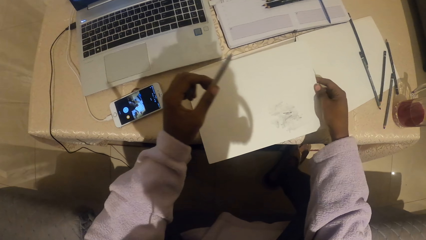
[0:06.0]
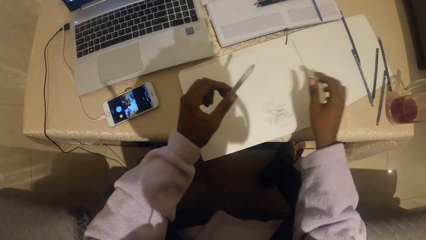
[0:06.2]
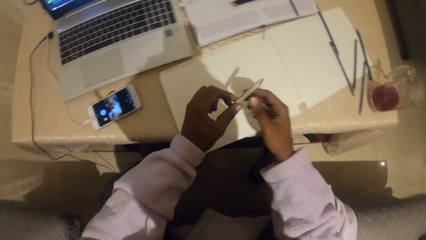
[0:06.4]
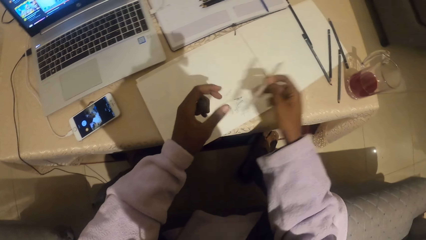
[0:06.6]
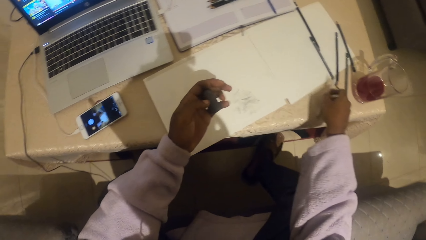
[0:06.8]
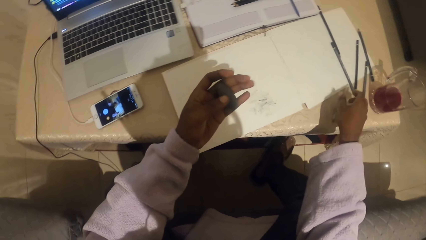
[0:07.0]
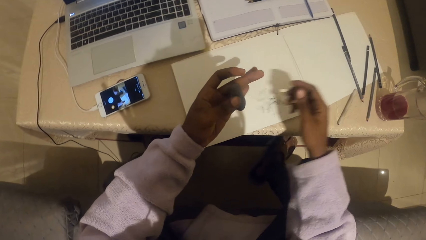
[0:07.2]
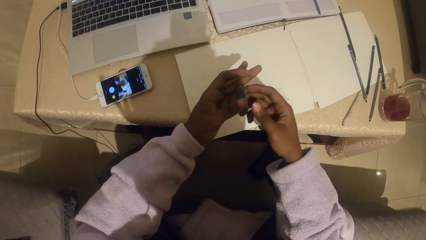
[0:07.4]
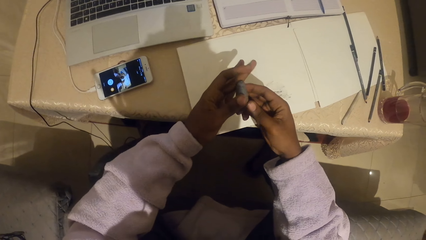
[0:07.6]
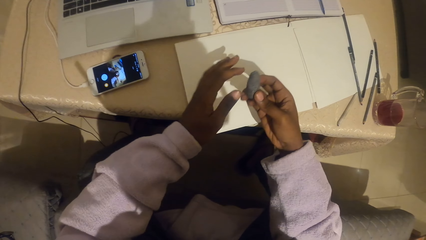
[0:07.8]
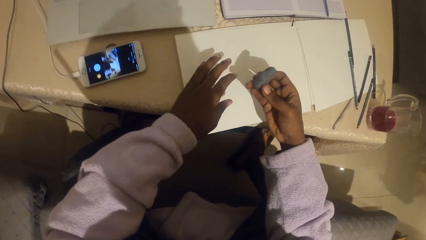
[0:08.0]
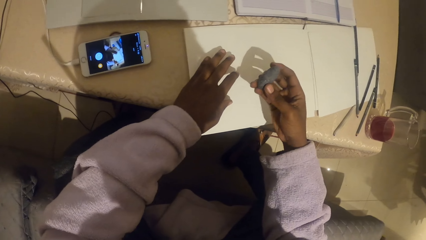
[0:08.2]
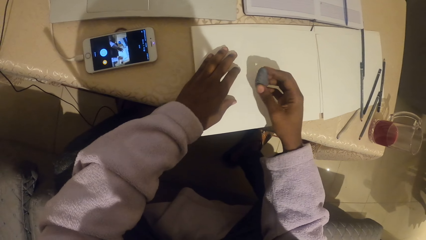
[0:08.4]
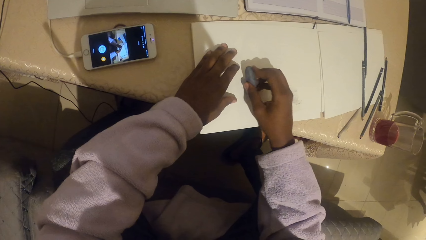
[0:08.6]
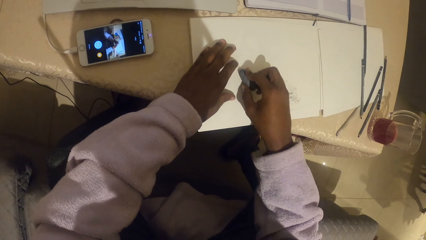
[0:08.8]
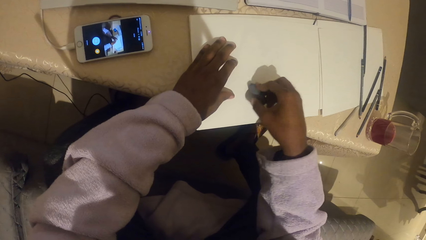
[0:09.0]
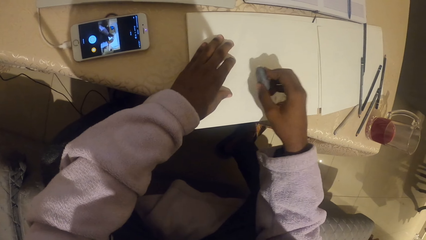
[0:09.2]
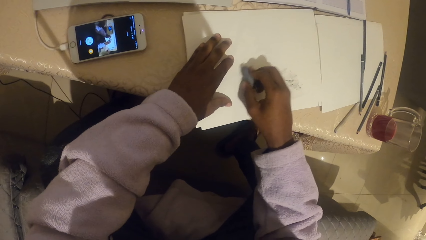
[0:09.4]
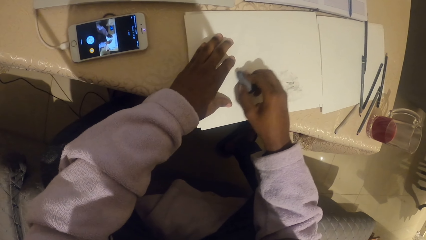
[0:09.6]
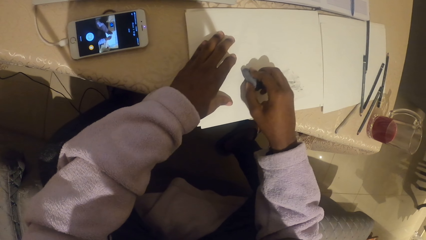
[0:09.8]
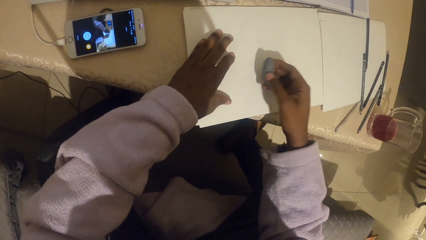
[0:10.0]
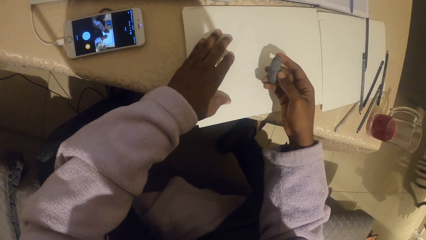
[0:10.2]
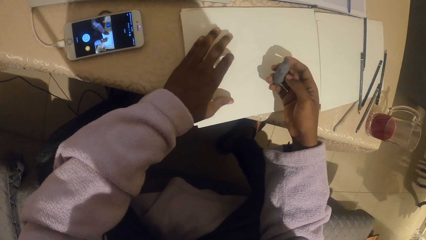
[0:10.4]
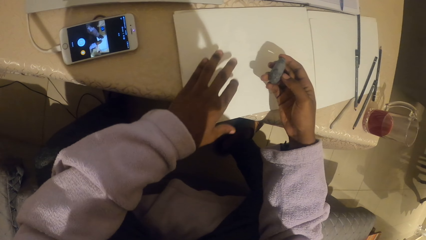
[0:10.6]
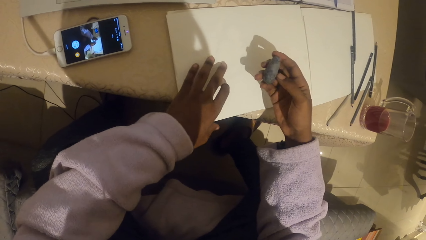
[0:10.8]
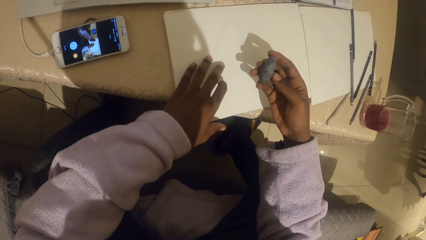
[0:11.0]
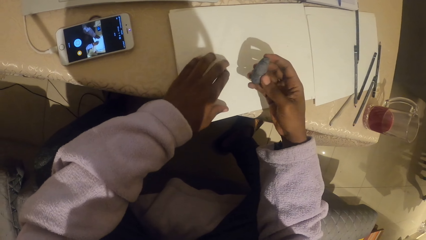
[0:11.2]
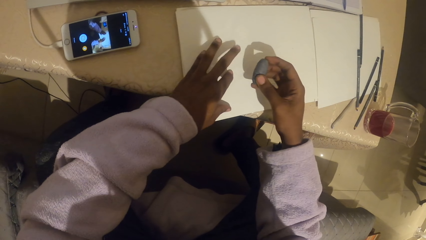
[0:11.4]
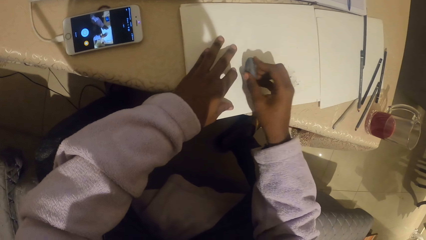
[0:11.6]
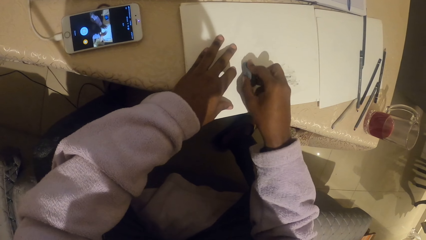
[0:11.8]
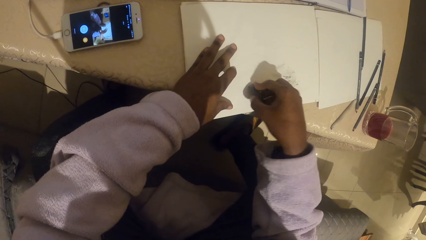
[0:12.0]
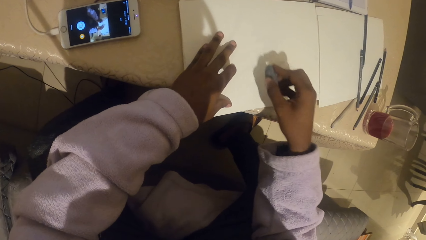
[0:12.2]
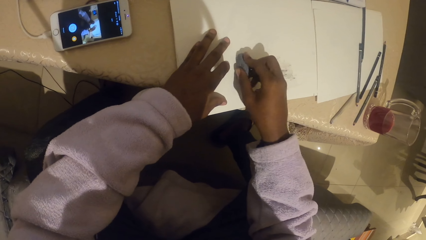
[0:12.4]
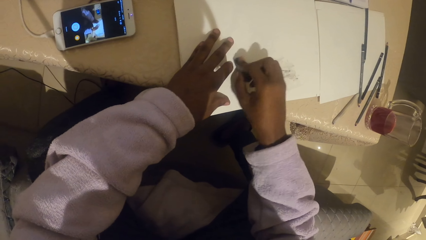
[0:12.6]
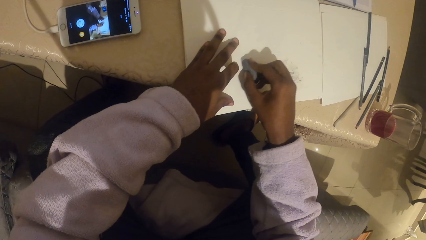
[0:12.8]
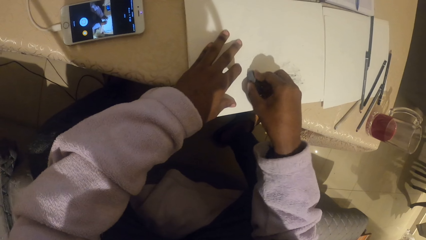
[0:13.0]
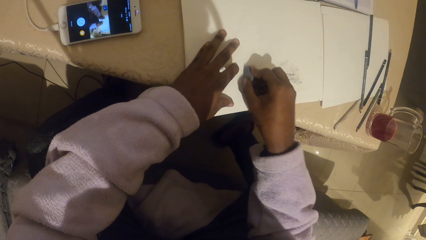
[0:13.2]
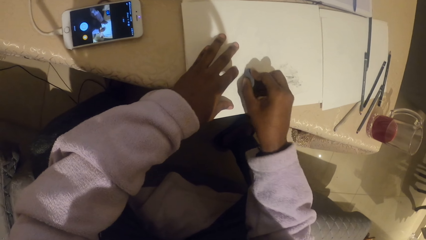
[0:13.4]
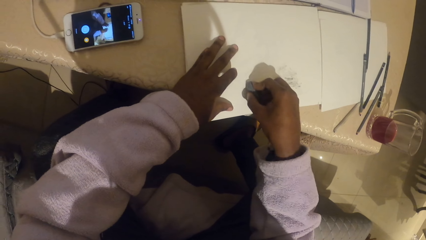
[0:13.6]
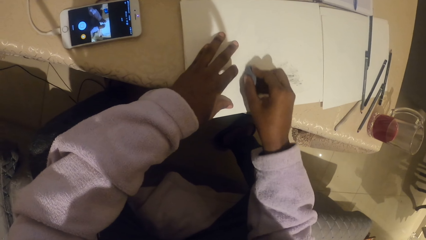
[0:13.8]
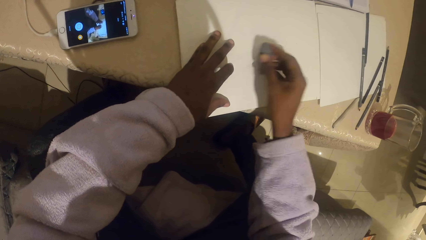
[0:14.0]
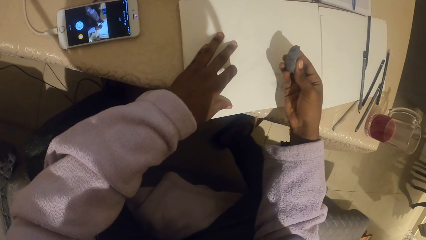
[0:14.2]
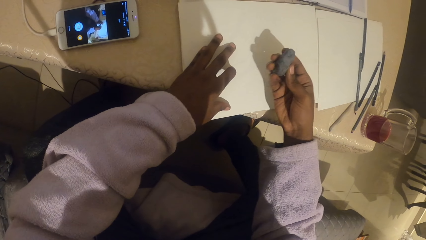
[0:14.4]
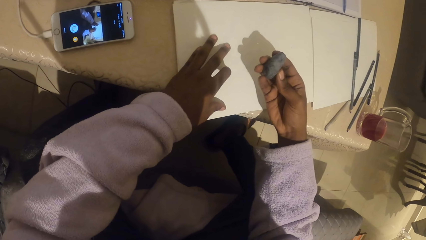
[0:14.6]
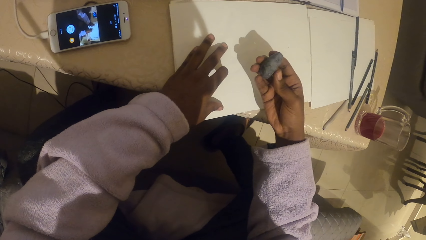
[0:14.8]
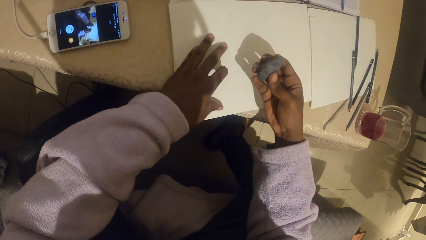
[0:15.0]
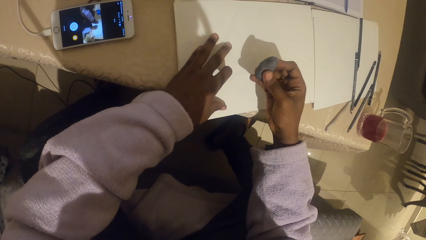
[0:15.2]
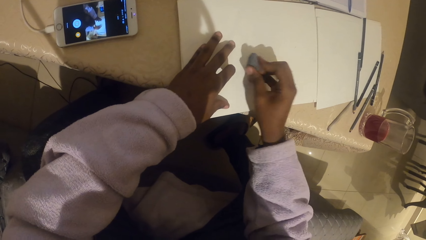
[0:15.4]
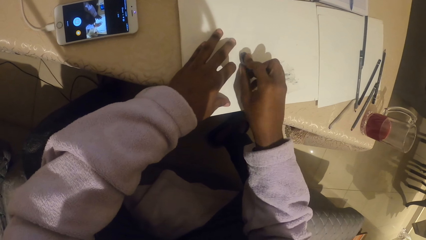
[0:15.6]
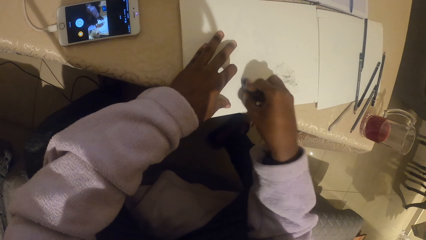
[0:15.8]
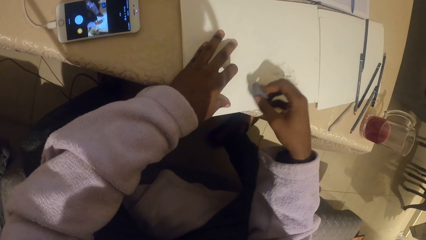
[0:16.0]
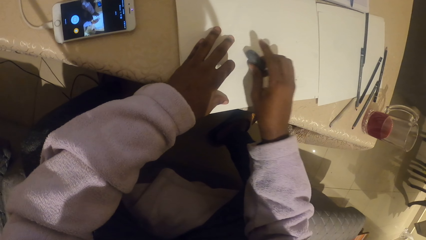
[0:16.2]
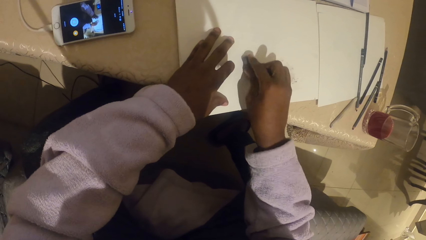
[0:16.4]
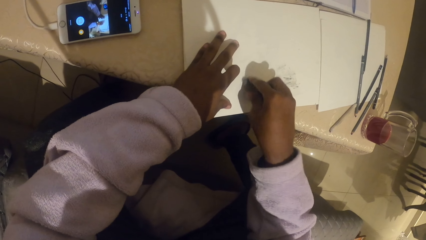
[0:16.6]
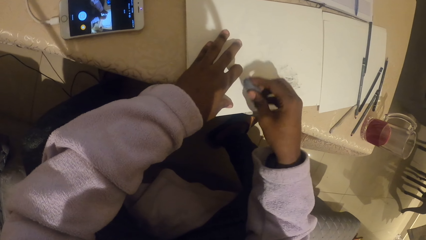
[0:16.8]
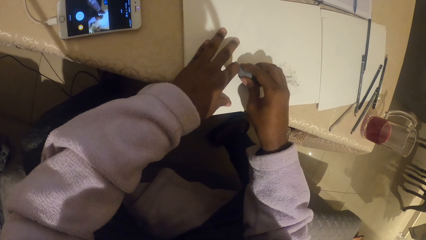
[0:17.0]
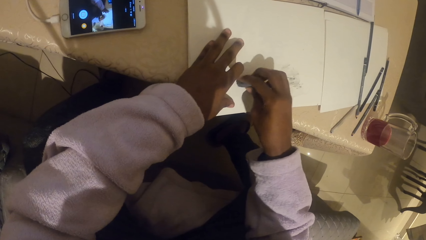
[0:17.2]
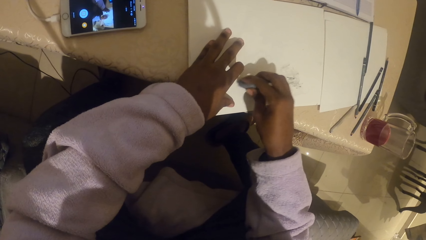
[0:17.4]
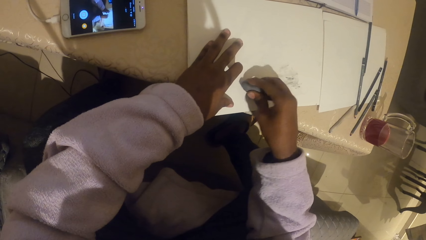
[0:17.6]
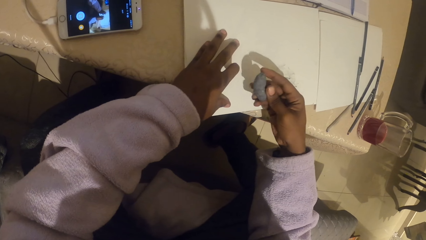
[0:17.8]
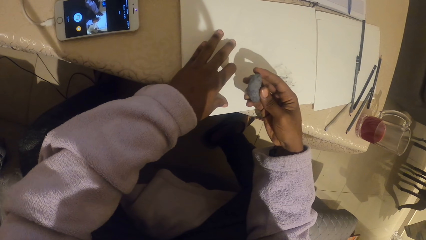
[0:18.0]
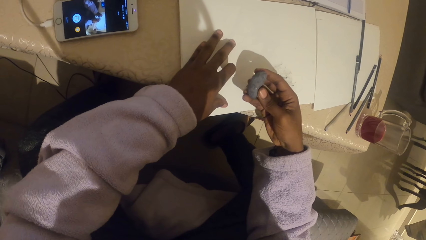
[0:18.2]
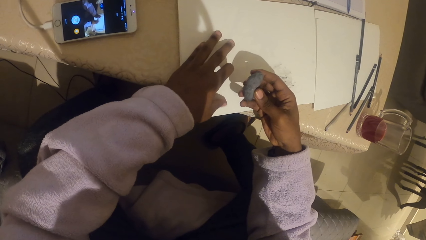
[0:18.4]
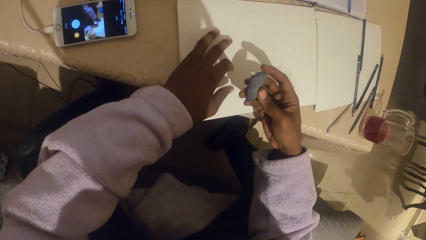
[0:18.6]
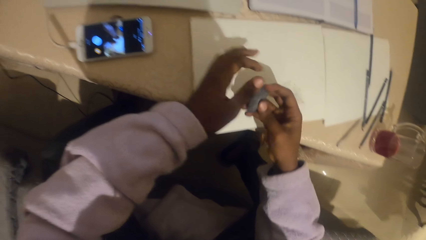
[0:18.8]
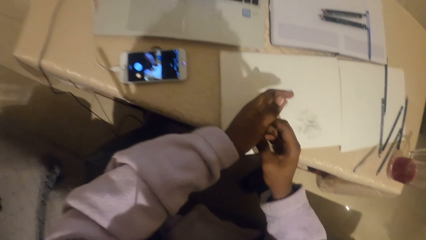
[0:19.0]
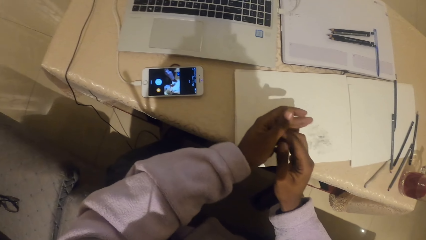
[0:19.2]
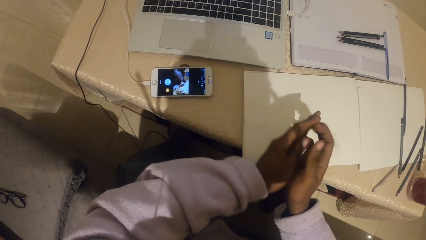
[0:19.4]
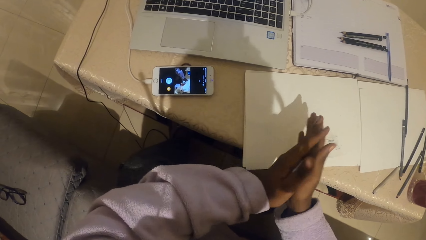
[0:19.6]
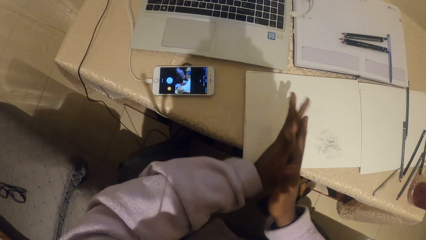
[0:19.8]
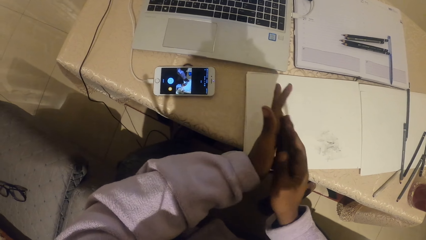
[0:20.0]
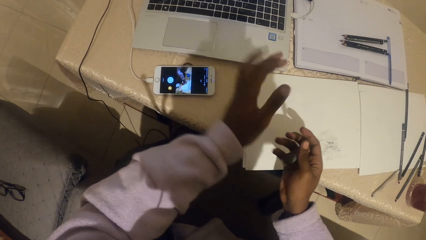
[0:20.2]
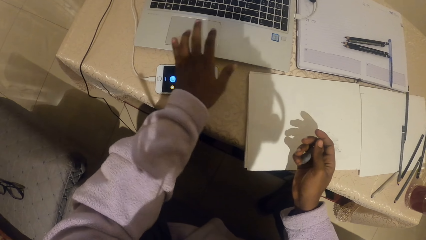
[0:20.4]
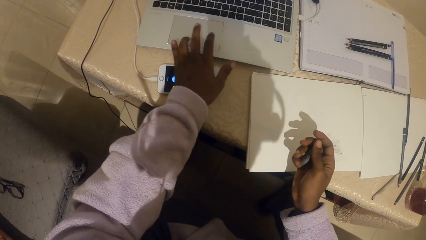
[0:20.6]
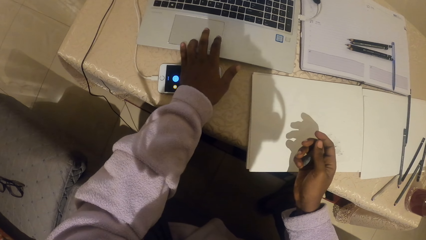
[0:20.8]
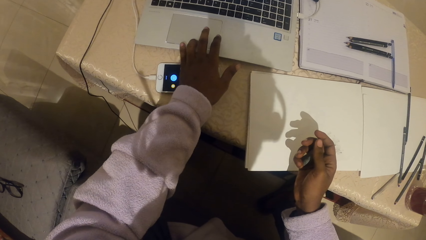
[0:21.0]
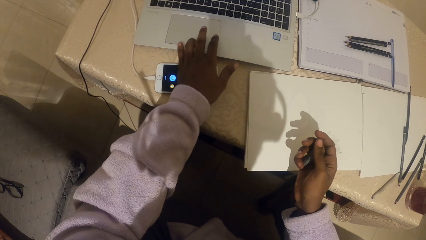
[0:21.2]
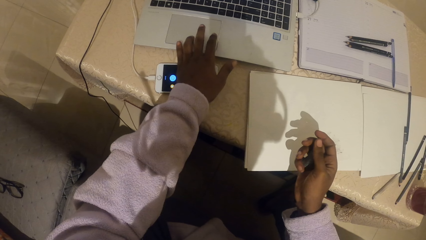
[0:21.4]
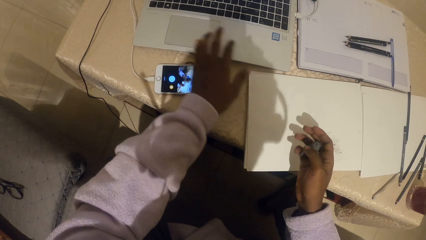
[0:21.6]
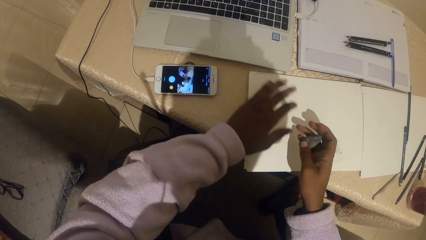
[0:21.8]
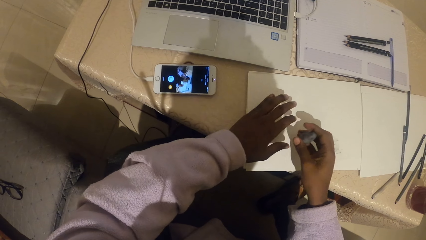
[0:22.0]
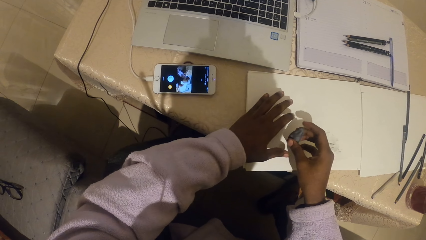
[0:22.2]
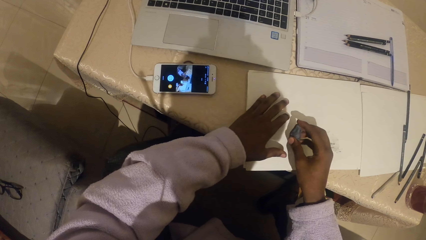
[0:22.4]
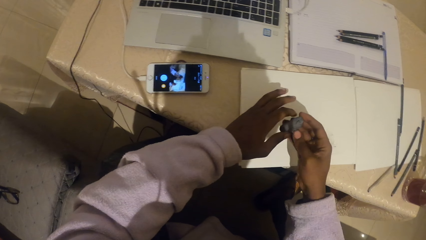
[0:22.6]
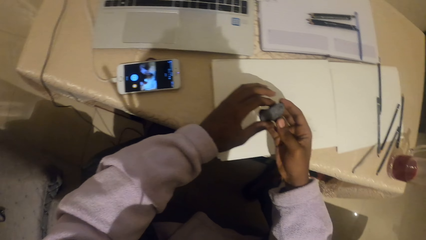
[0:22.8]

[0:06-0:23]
The camera wearer exchanges the crayons to the right hand. He puts the crayons on the table. He rubs the paper with the plasticine eraser or modelling clay. He smoothens the plasticine eraser with both hands and holds the modelling clay between his hands. He touches the touch pad with the left hand.
